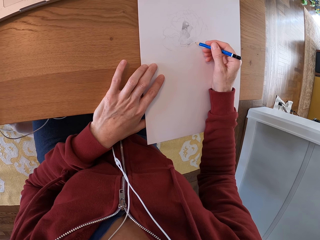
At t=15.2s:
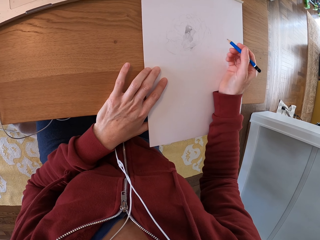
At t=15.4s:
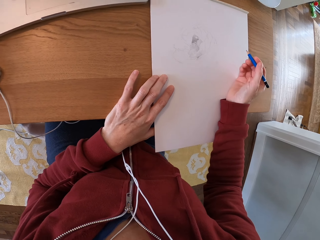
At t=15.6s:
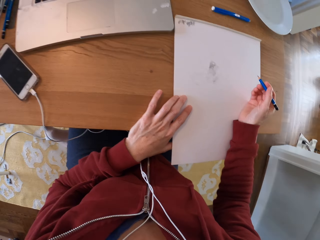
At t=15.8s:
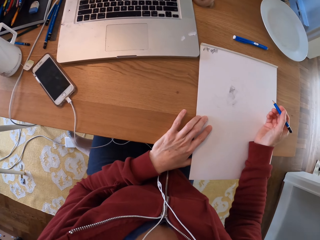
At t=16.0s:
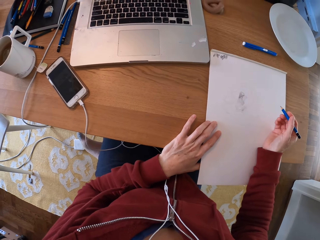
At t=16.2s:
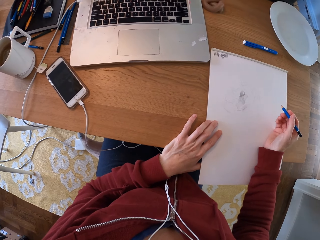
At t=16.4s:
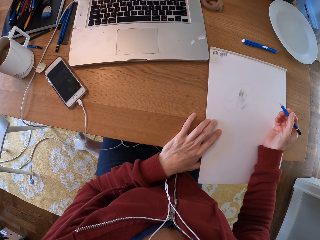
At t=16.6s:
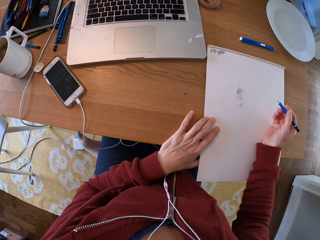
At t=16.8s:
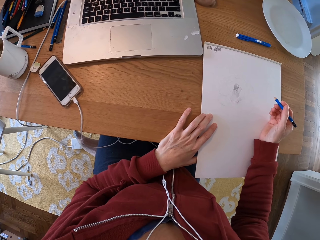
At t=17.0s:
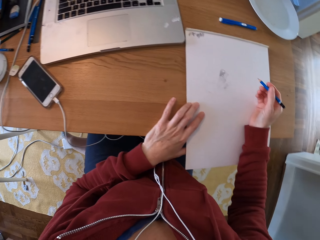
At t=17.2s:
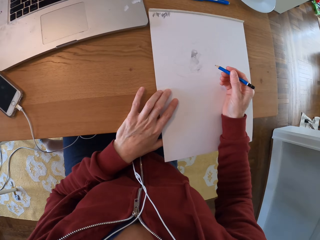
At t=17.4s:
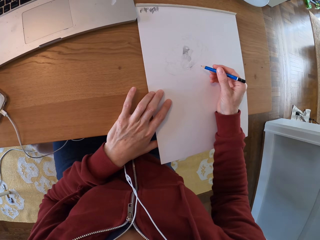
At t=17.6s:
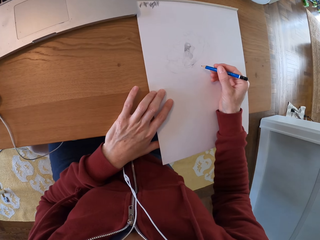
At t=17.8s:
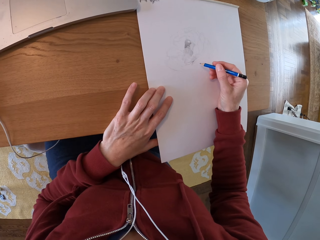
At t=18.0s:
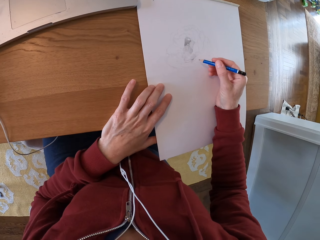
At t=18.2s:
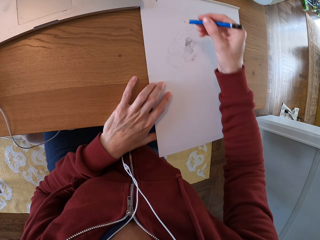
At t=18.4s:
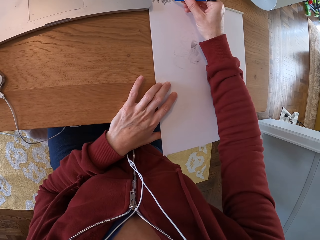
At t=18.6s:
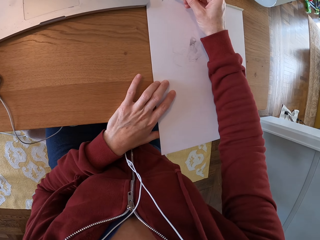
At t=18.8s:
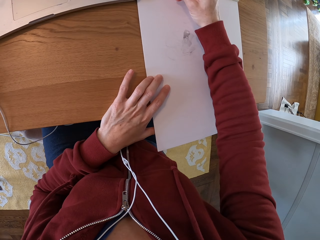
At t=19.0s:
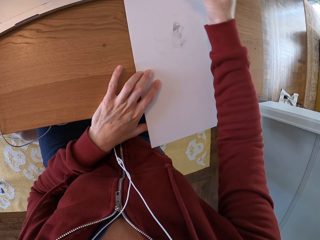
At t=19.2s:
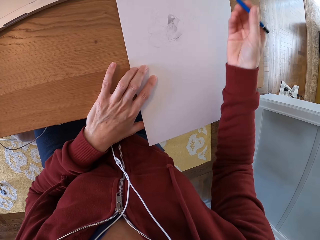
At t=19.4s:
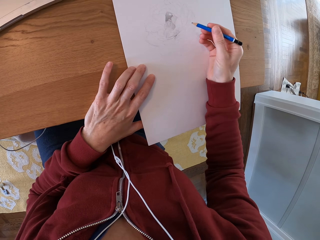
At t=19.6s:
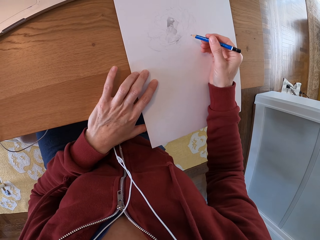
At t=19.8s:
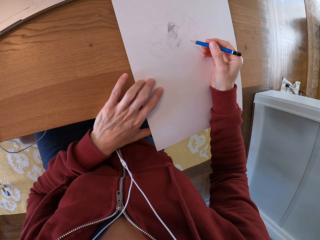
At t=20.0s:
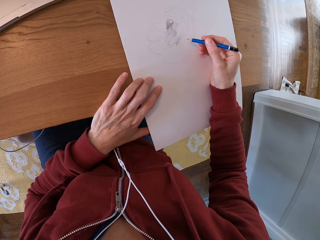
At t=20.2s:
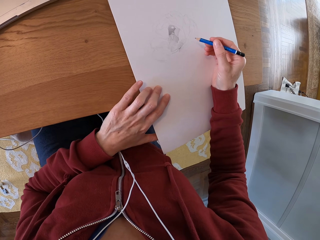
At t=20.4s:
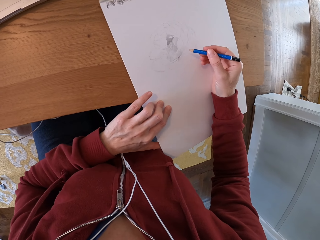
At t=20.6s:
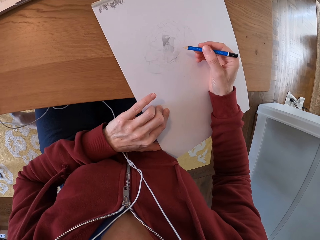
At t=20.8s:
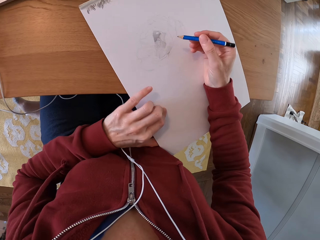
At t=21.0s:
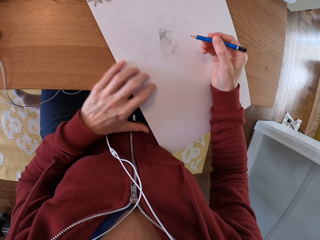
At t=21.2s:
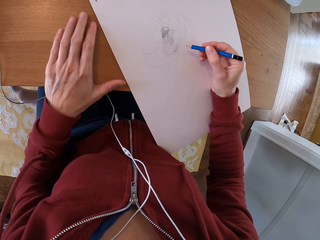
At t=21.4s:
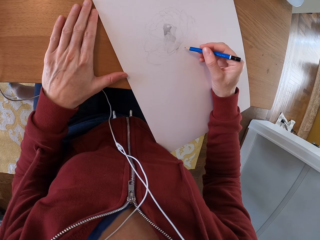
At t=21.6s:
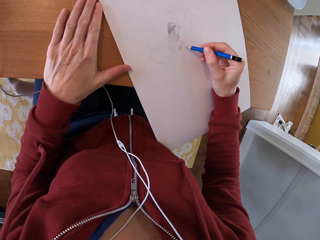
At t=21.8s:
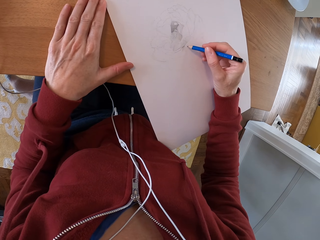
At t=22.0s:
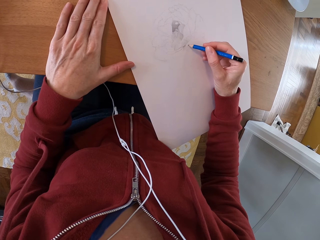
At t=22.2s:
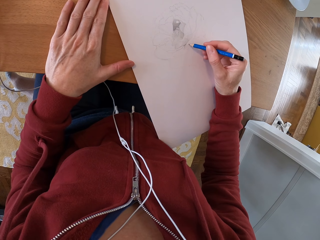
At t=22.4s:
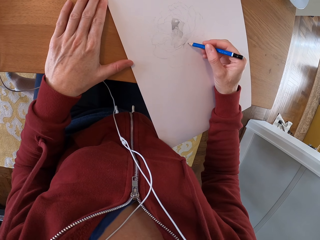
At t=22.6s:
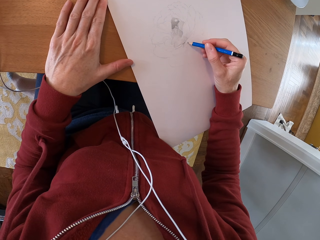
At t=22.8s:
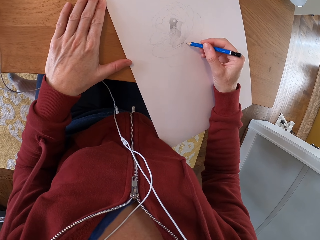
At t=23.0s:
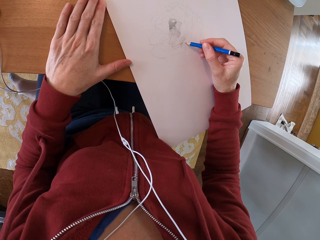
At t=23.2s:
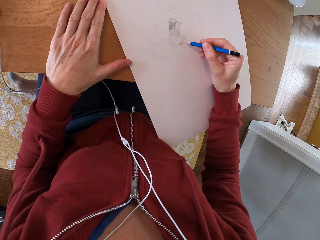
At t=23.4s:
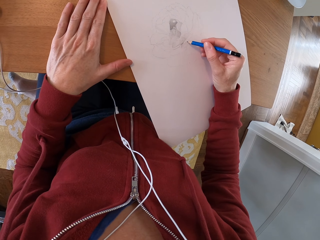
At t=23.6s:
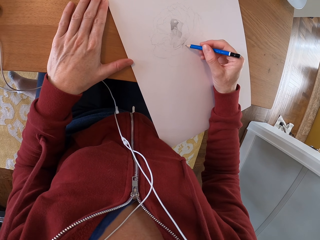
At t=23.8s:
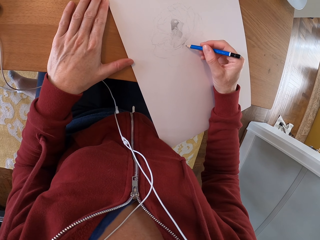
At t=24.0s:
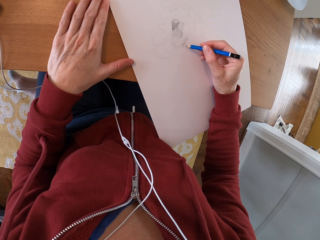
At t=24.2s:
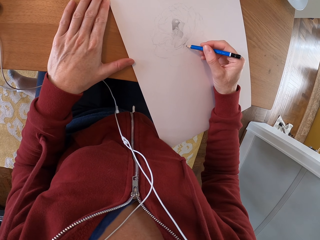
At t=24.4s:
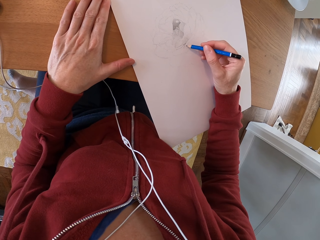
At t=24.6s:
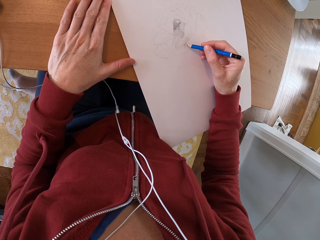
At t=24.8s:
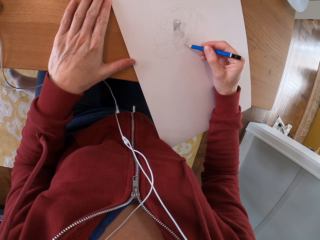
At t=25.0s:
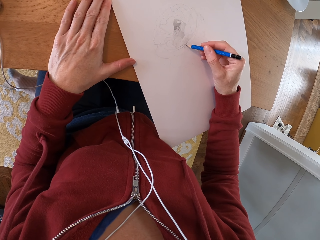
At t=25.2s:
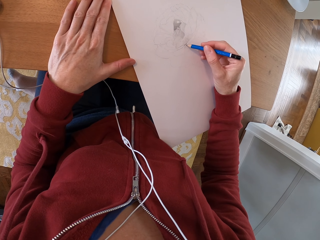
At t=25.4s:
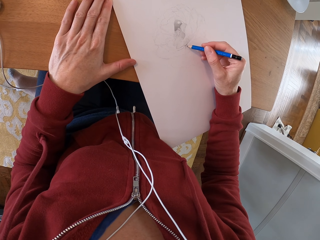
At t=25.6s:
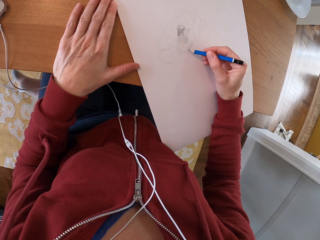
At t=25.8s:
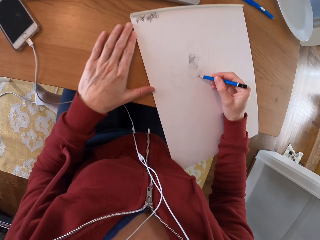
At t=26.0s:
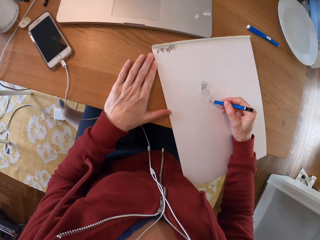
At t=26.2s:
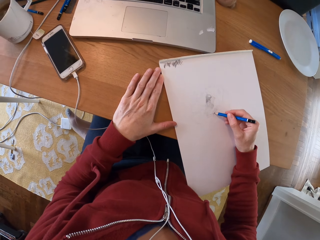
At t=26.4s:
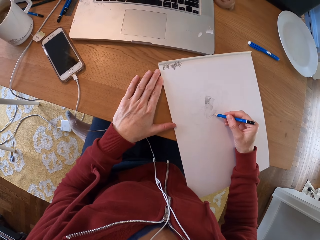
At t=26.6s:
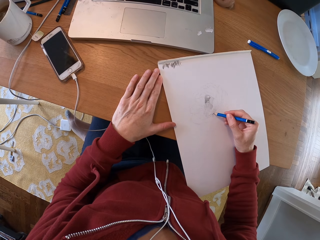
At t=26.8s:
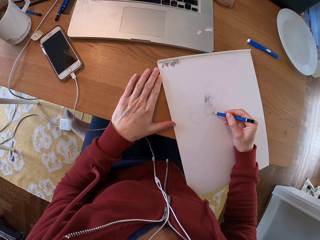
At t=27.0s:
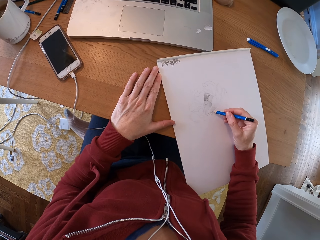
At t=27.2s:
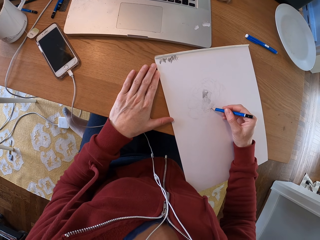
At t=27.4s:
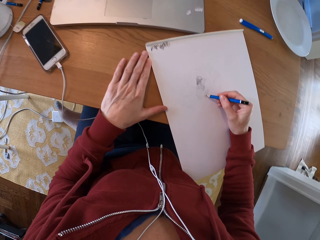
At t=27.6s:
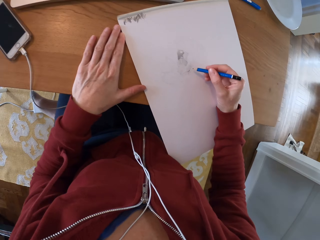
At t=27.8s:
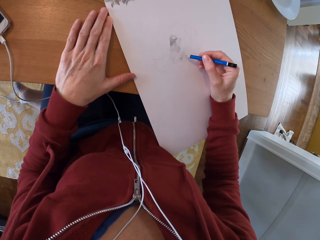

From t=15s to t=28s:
The camera wearer turns around the room. They draw on the paper. They move the paper. They draw on the paper.

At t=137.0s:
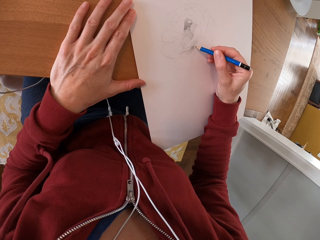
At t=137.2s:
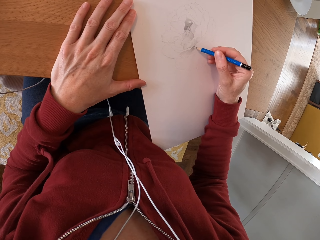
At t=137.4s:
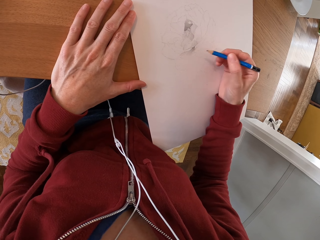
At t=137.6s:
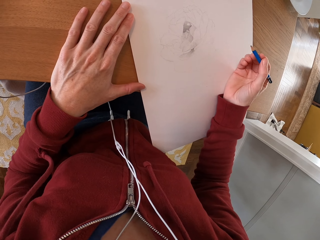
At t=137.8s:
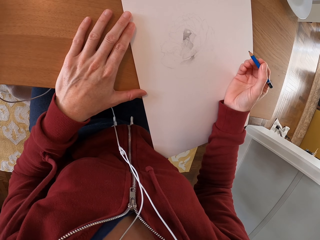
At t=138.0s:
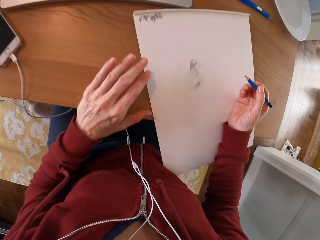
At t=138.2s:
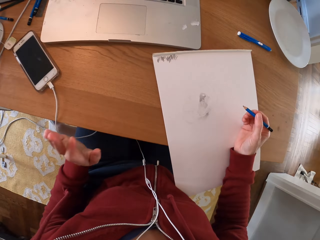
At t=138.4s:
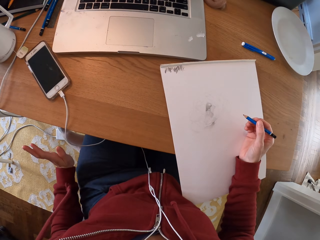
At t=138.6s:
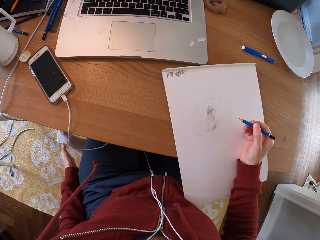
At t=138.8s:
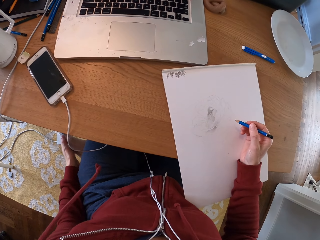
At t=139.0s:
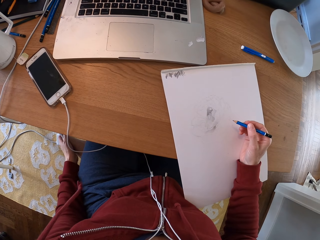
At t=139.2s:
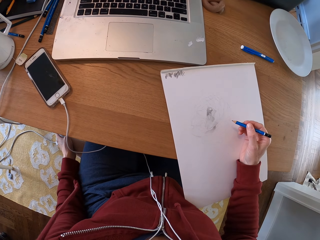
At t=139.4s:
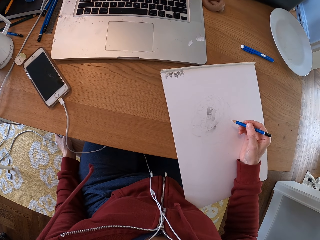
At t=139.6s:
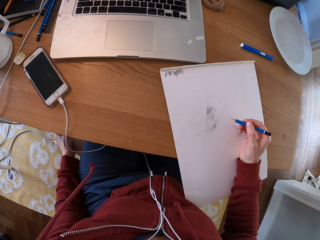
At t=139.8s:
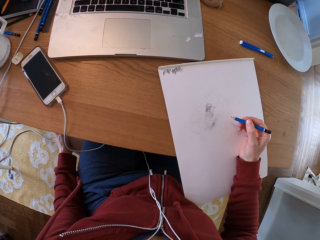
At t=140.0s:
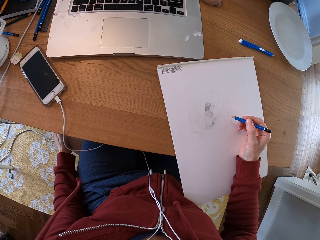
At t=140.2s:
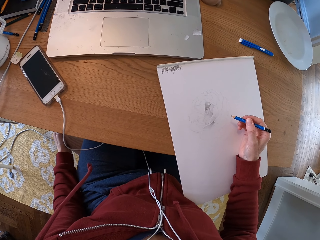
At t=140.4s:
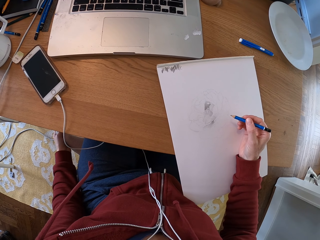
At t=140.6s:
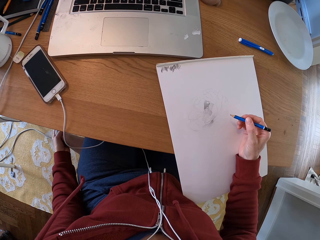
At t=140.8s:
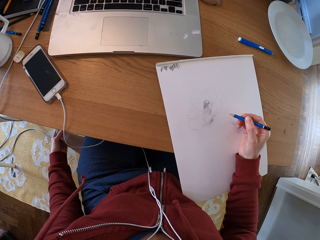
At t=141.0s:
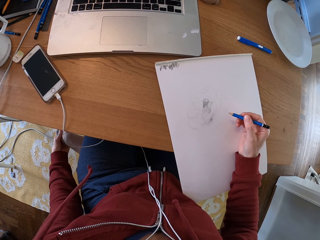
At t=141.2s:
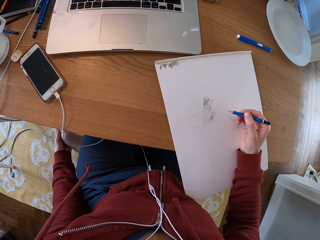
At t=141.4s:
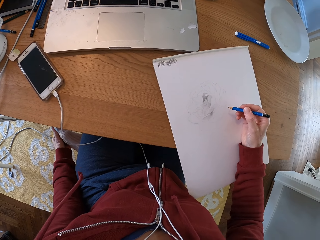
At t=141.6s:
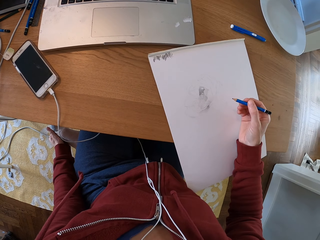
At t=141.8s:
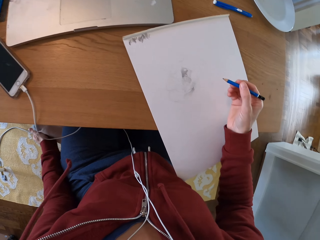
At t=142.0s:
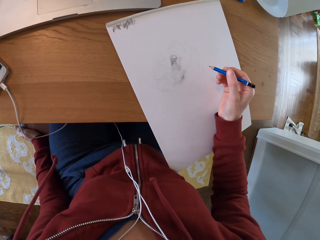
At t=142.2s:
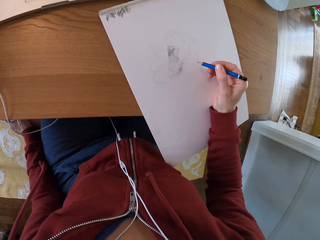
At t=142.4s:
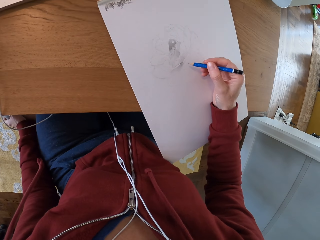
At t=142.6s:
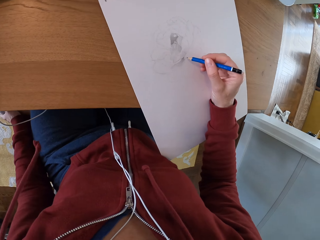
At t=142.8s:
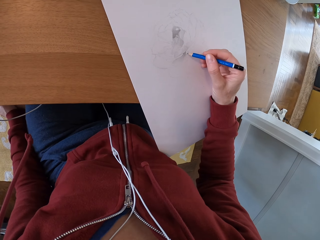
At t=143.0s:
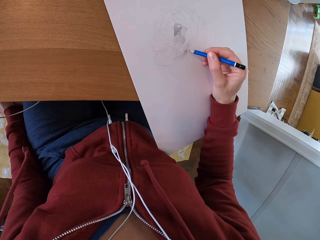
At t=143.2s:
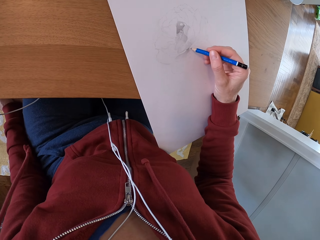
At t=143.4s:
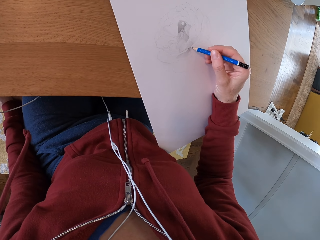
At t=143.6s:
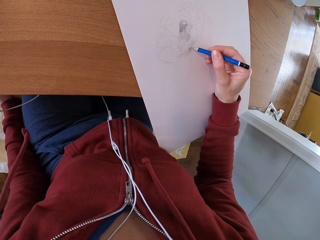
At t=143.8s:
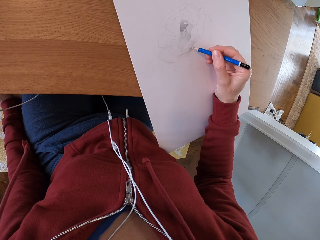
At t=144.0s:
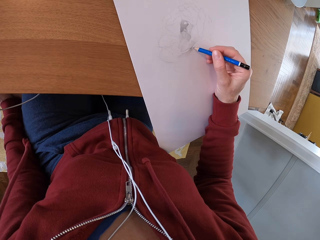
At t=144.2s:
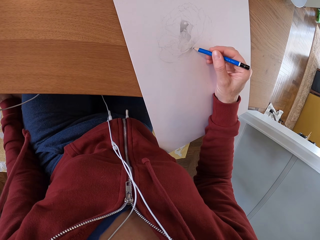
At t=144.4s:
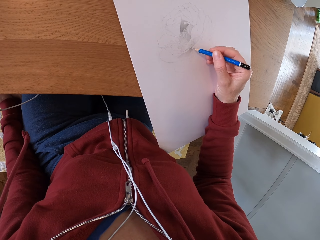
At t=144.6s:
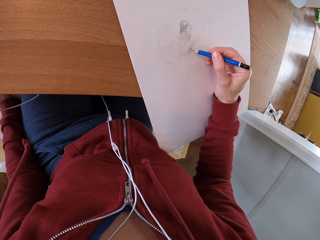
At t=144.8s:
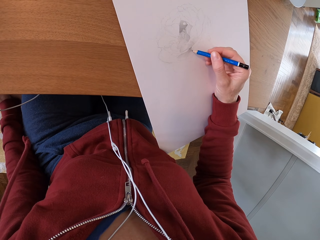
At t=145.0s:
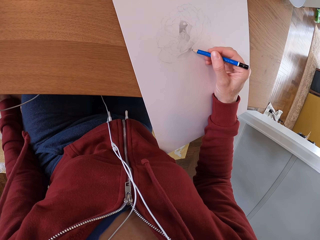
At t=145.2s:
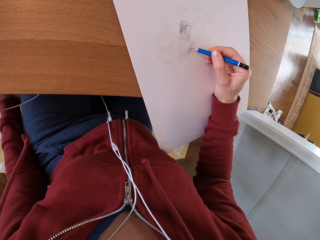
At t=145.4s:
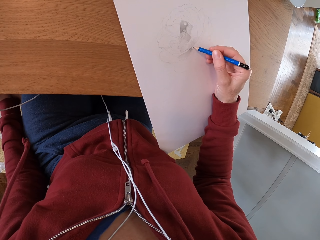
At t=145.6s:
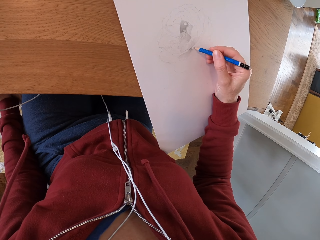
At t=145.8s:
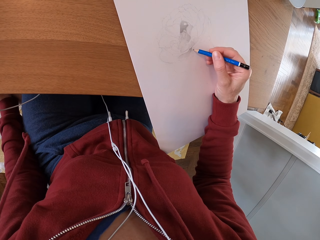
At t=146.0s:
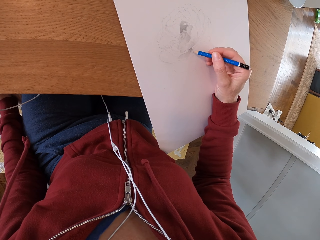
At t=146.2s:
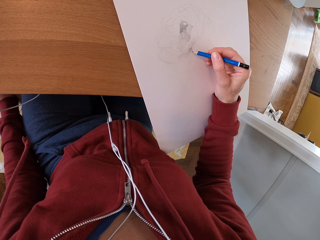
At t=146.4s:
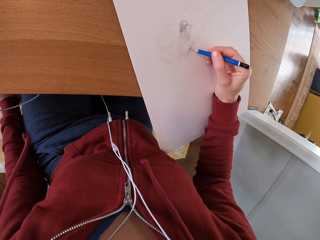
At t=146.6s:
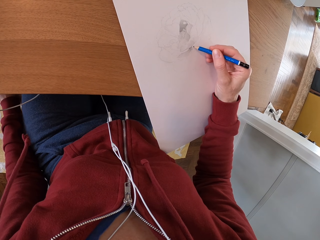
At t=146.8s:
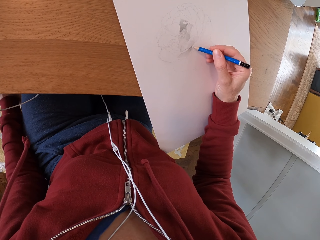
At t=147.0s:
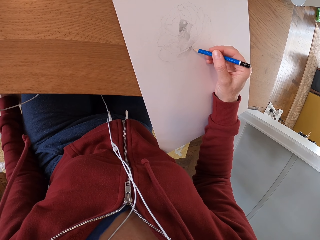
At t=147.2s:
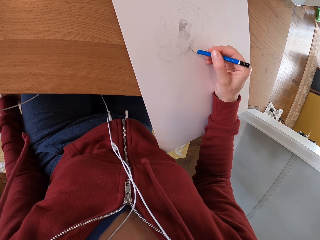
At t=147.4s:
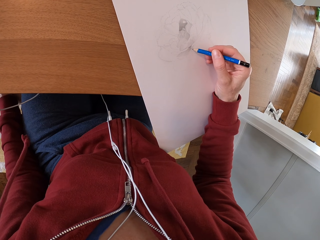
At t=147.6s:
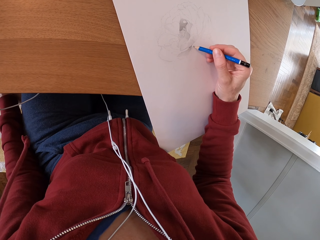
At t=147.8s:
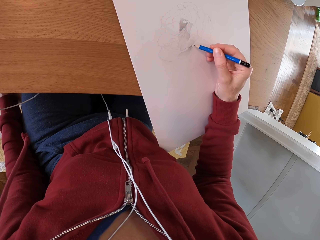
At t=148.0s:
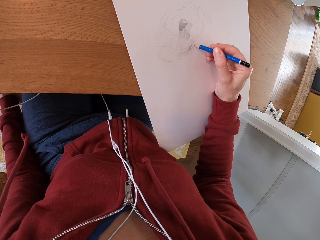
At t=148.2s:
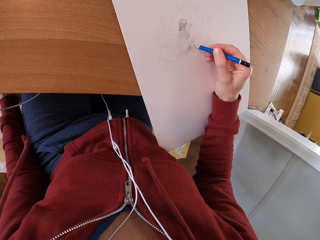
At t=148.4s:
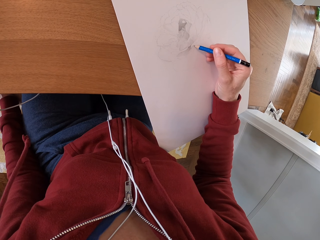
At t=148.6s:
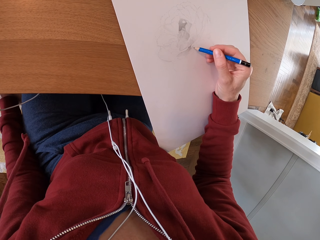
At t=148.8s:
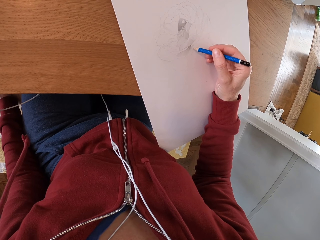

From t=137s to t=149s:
The camera wearer turns around the room. They draw on the paper.
